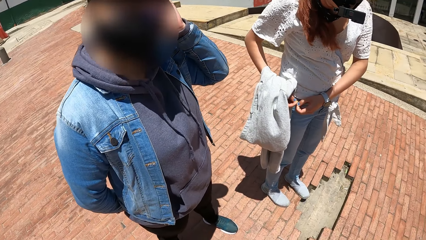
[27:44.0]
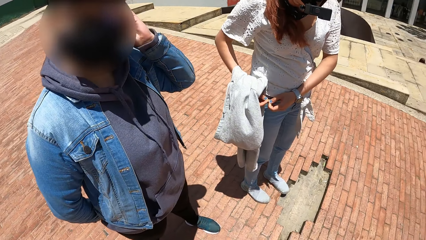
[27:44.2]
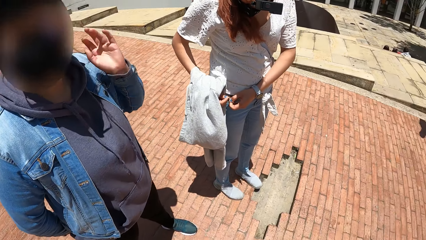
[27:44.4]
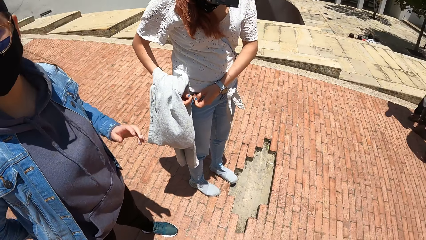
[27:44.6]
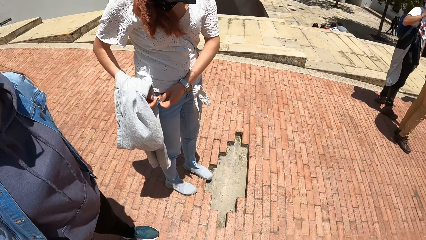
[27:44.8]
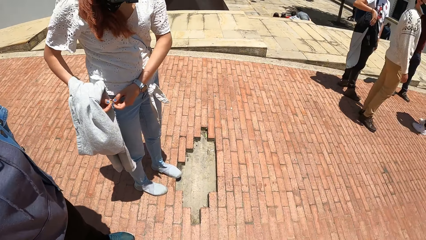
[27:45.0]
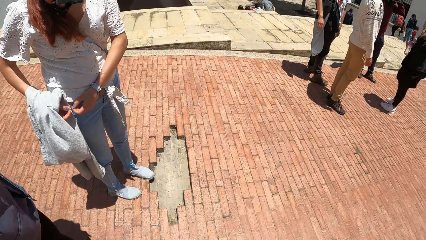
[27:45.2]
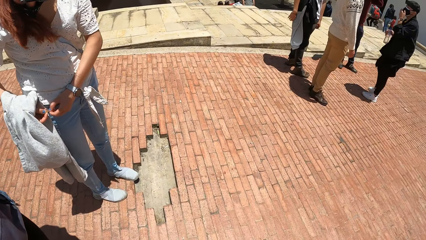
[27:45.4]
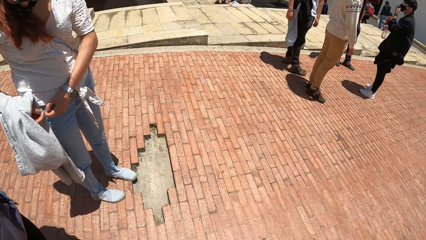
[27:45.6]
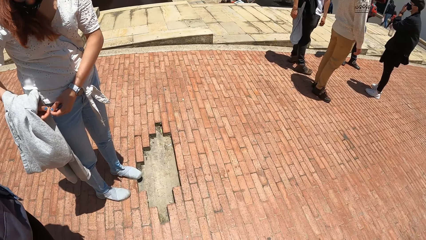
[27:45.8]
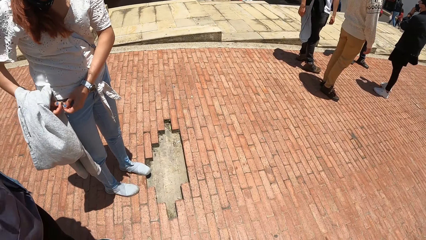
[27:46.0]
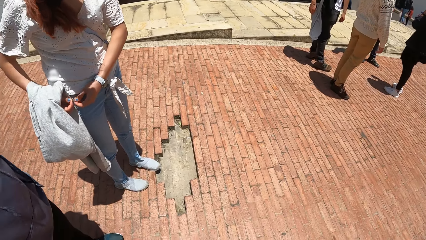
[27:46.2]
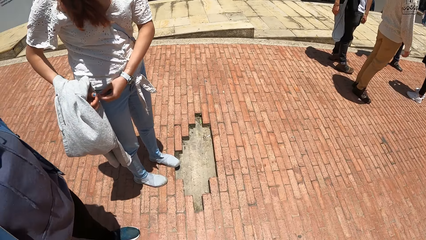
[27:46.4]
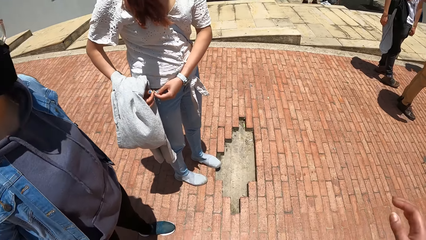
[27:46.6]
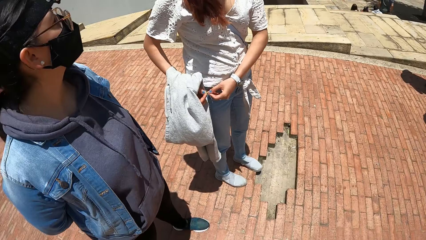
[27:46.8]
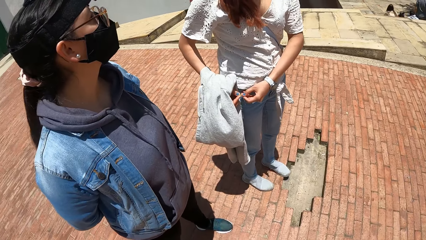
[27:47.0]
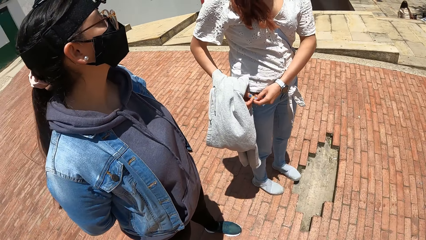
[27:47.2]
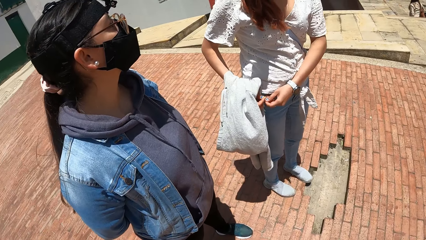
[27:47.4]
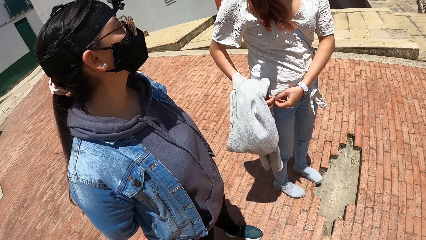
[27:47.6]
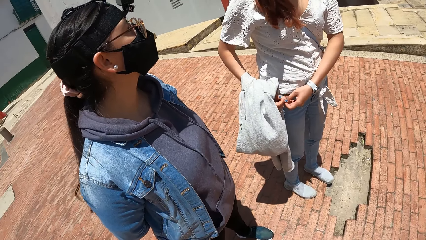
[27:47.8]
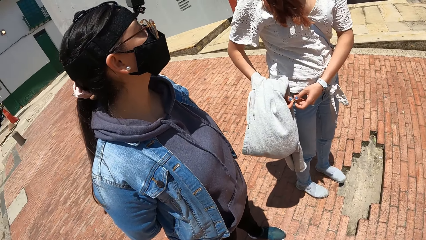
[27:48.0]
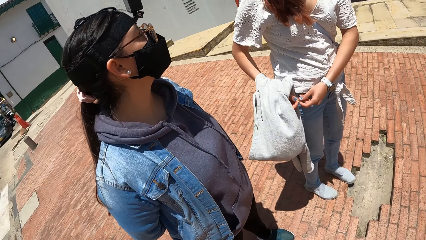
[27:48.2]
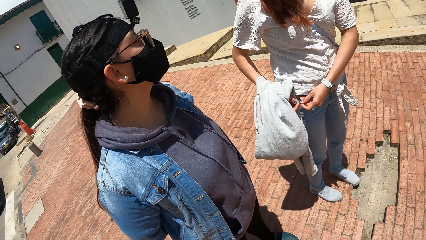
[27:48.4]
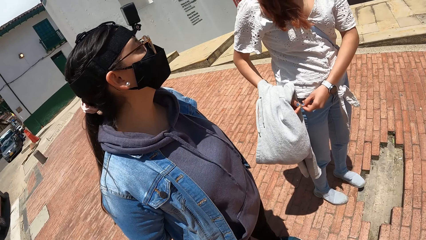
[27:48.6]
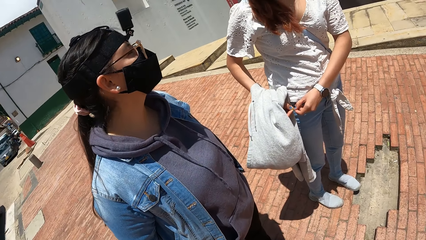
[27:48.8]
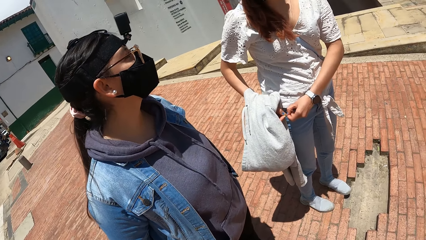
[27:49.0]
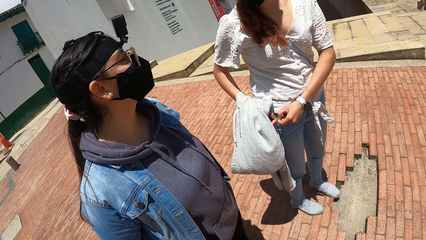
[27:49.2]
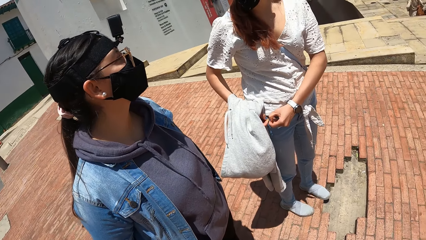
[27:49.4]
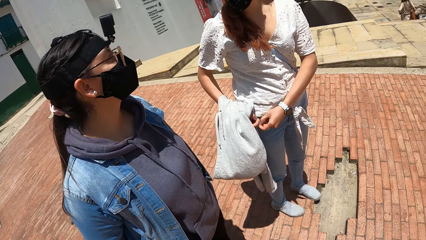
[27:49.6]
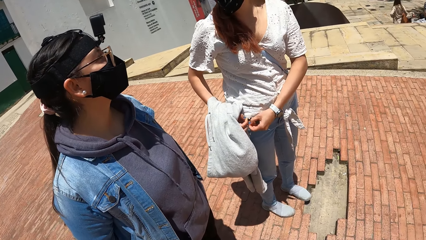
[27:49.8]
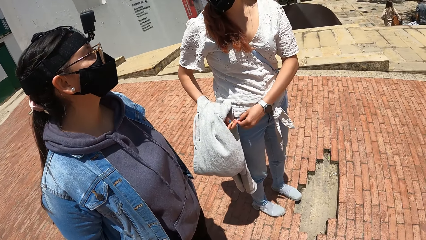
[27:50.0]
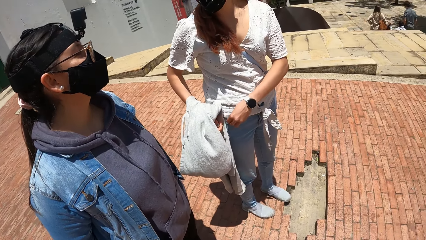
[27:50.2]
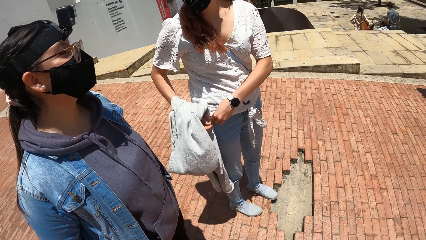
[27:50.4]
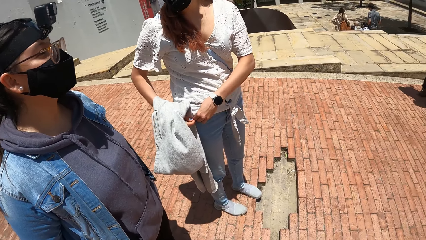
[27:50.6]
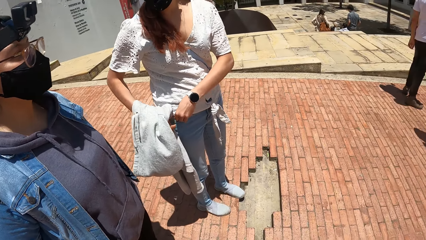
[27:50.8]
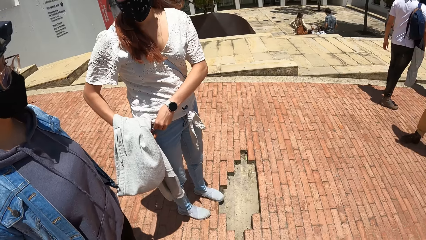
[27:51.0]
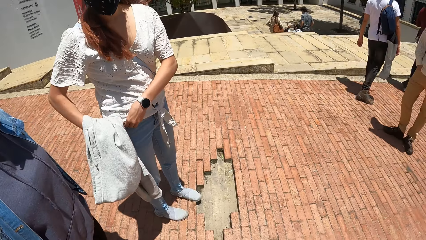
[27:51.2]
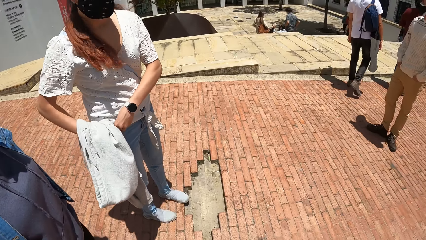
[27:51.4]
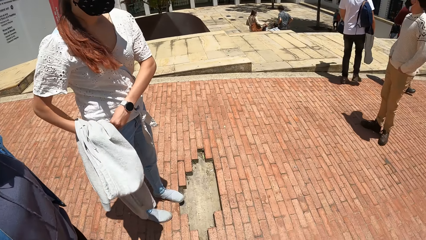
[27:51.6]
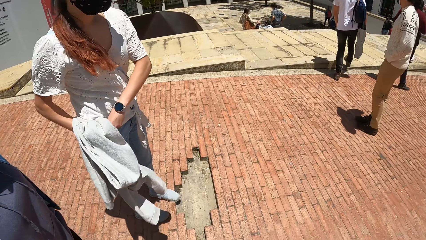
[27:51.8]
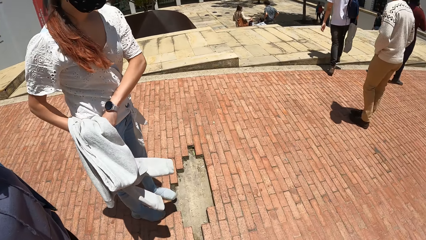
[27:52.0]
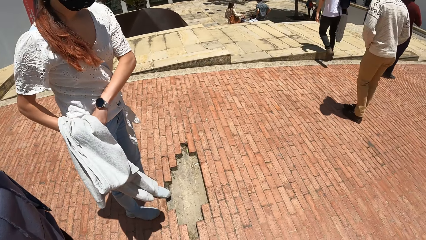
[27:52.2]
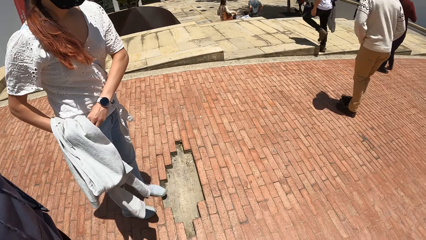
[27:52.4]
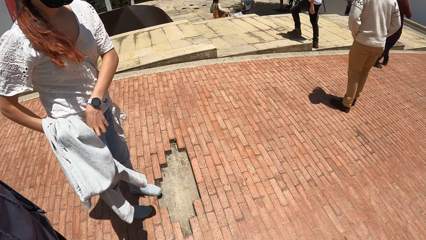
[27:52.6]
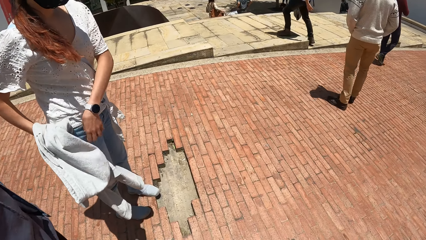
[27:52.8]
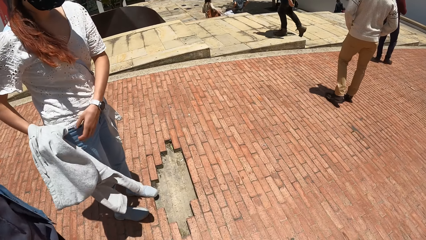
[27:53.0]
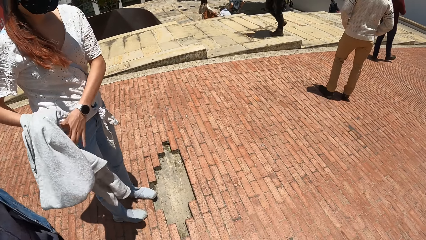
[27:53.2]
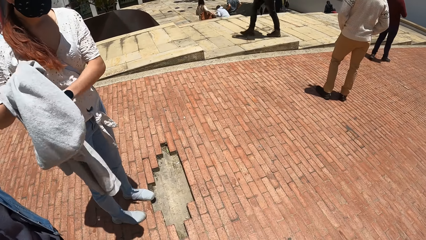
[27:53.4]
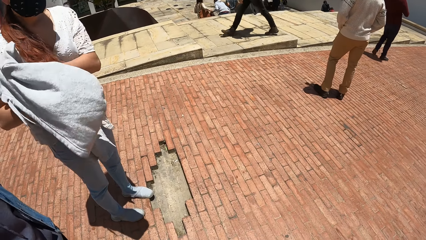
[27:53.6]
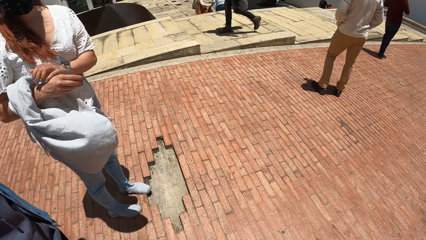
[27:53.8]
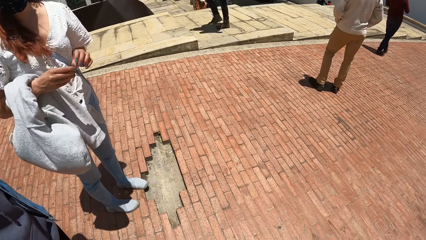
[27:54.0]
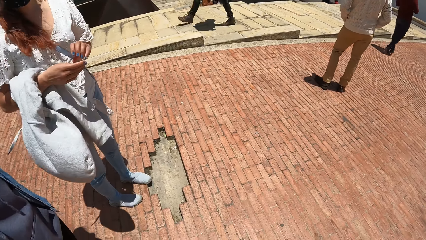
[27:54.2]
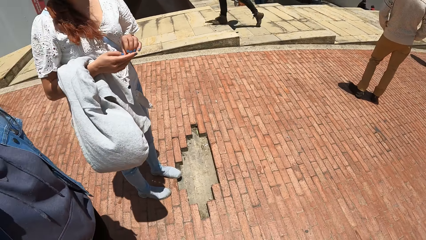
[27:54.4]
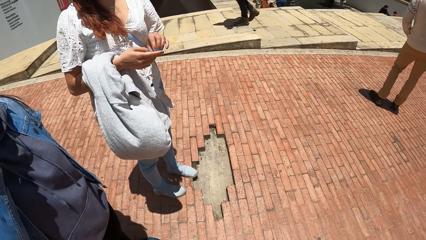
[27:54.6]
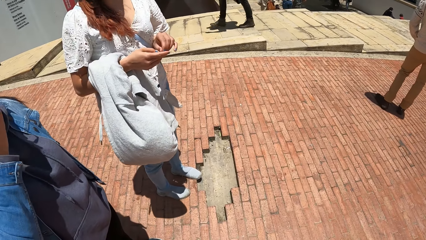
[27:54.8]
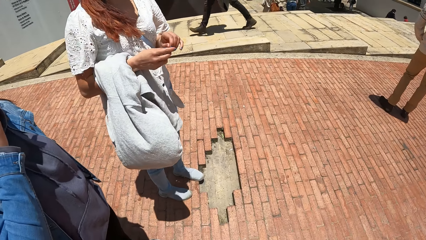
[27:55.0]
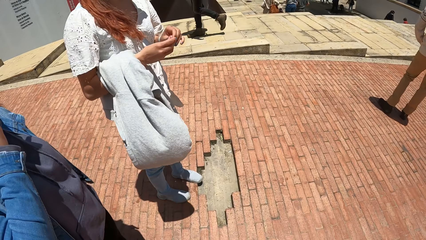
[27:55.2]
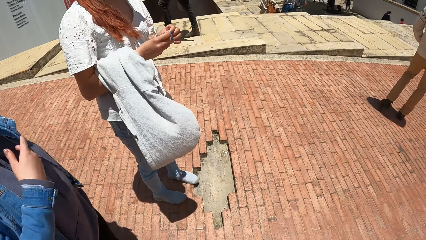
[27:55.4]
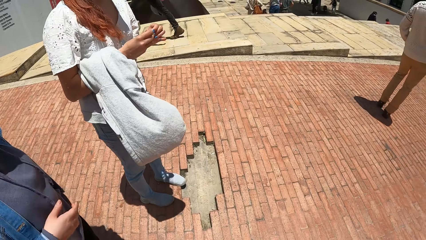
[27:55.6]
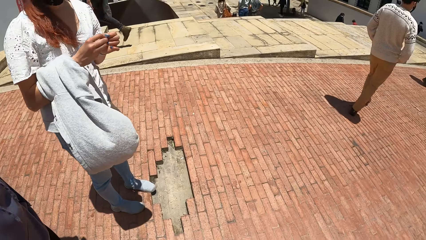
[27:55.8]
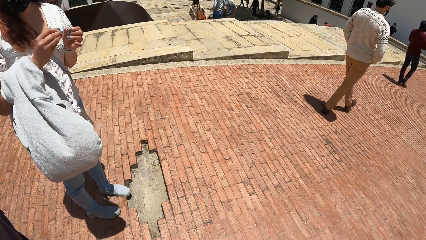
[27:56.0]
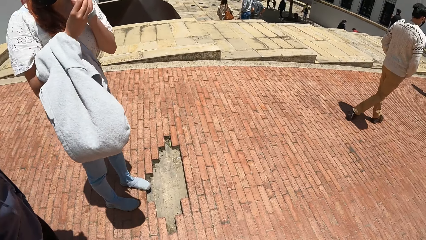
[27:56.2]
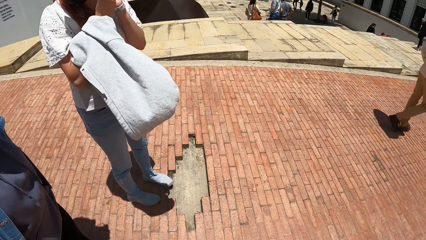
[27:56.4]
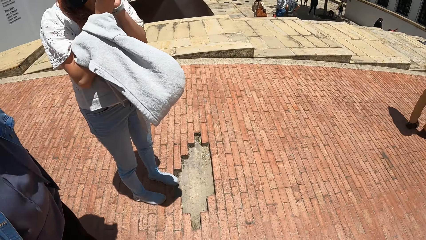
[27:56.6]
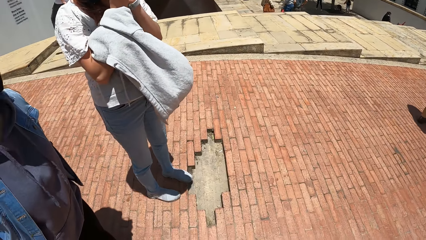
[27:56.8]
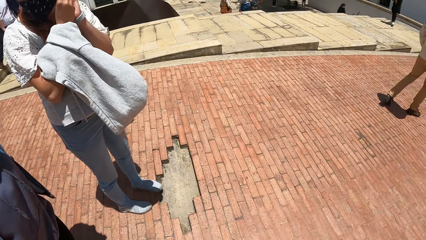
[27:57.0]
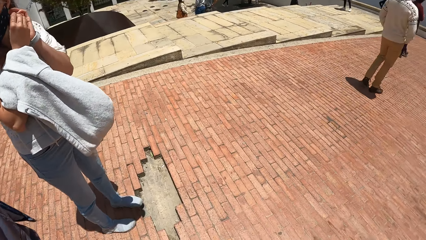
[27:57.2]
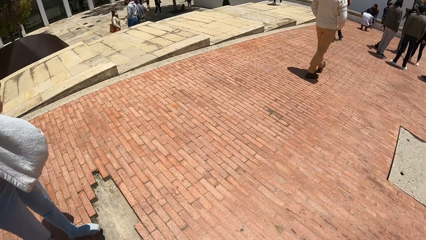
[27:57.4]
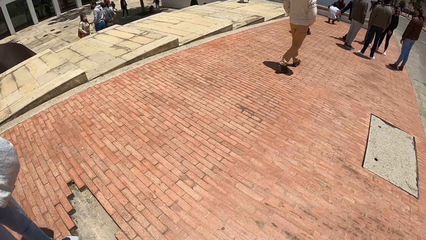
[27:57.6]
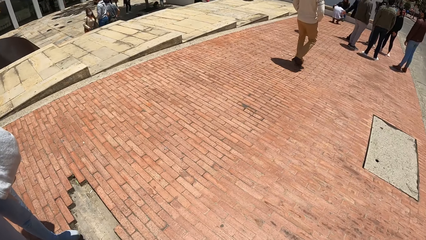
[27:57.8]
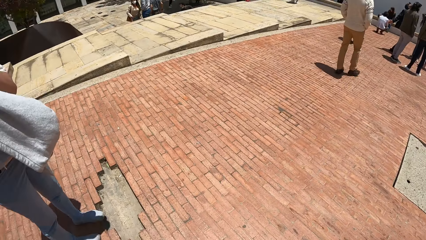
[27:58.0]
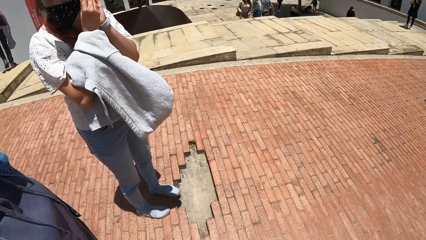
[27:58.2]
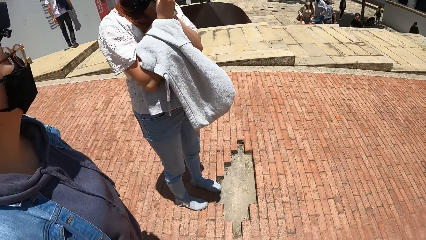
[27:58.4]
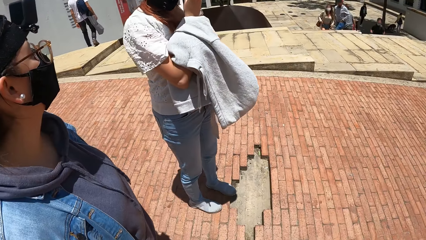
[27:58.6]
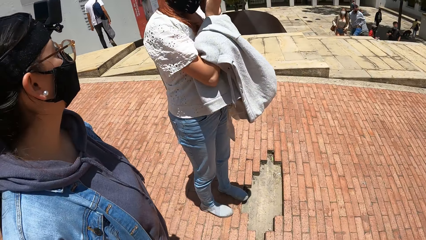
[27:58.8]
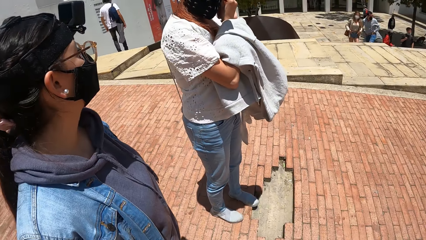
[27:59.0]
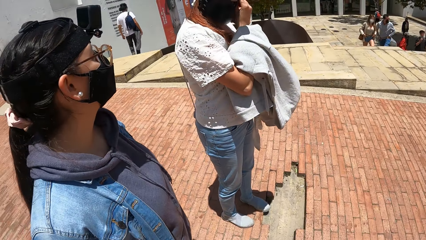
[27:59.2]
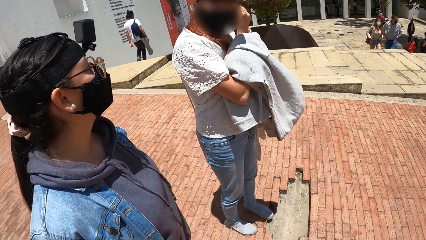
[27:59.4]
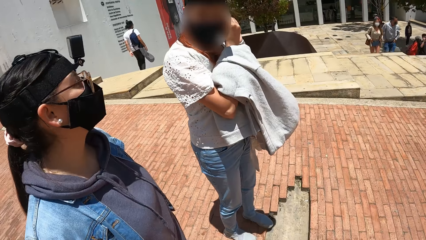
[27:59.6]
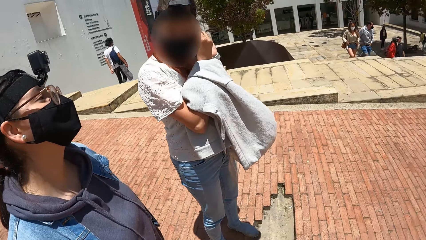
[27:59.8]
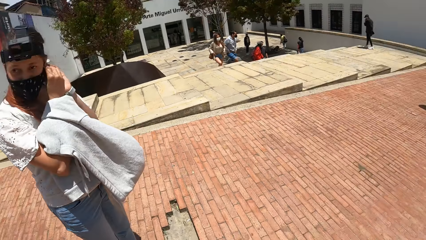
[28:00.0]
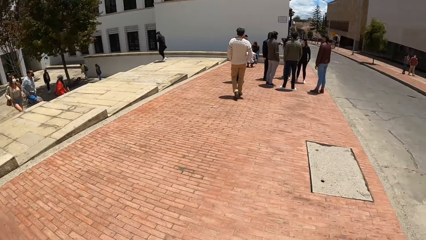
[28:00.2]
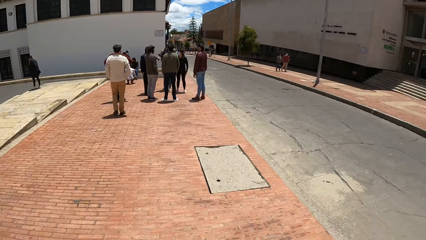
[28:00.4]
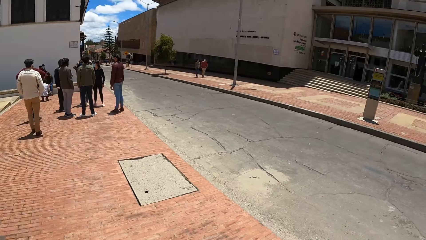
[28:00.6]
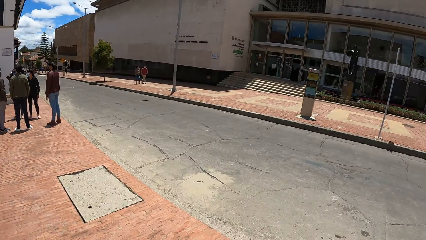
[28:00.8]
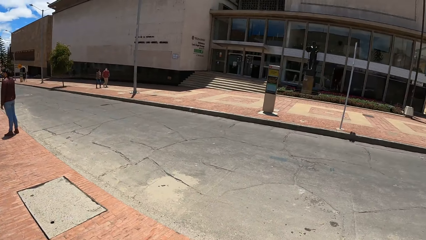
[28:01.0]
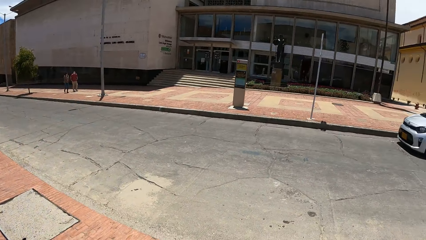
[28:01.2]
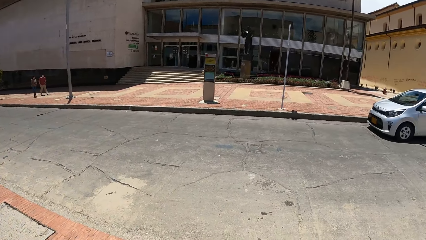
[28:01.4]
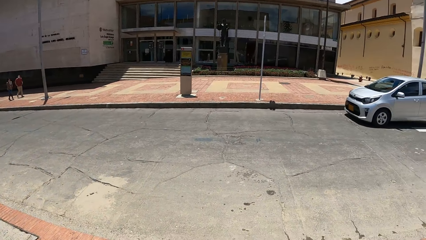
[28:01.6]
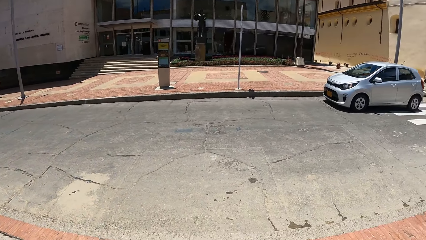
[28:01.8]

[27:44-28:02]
The camera wearer stops walking. The woman adjusts the hoodie on her right hand with her left hand, holds the earring with both hands, and fixes the earring on her left ear with both hands.
